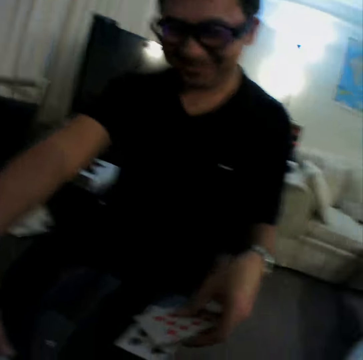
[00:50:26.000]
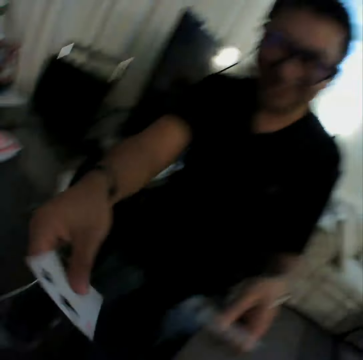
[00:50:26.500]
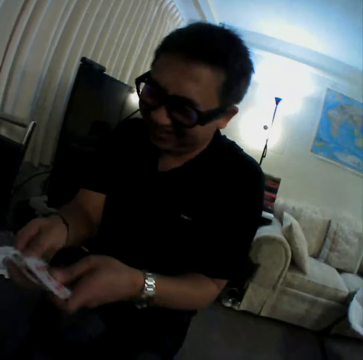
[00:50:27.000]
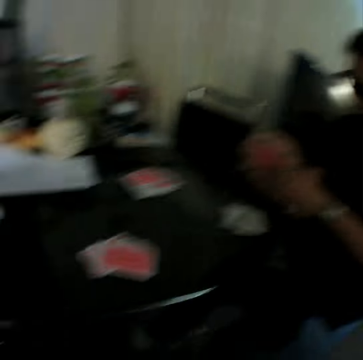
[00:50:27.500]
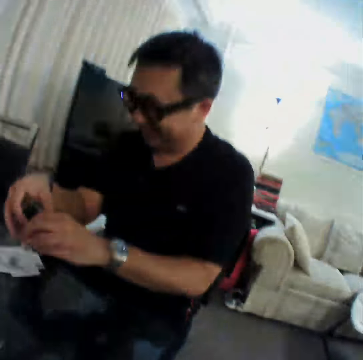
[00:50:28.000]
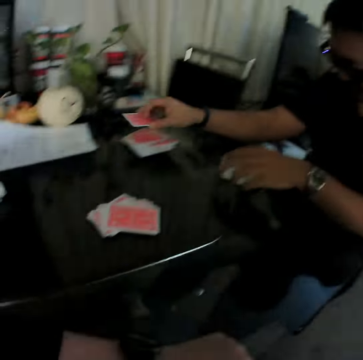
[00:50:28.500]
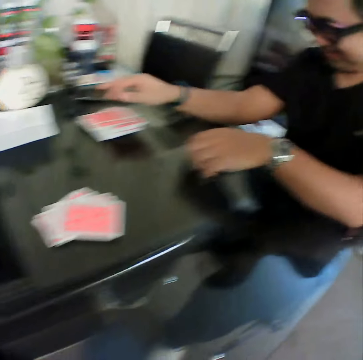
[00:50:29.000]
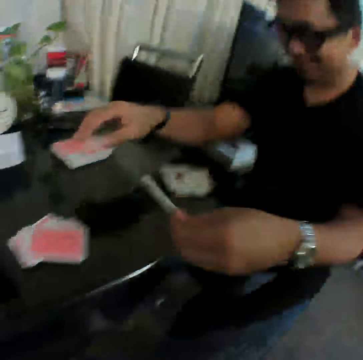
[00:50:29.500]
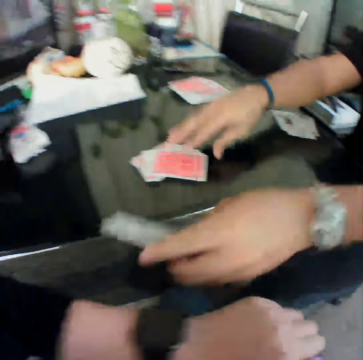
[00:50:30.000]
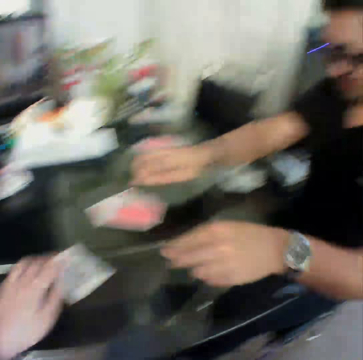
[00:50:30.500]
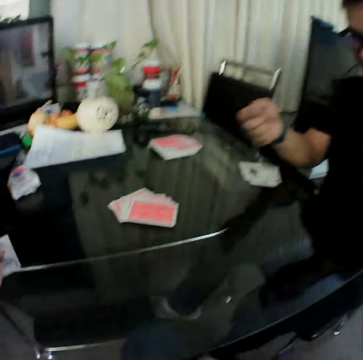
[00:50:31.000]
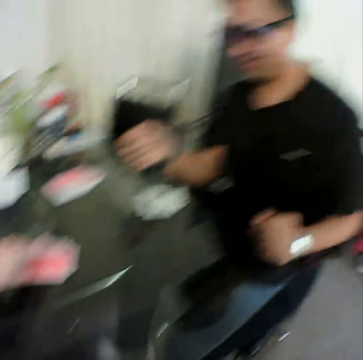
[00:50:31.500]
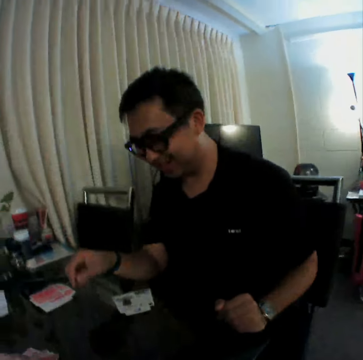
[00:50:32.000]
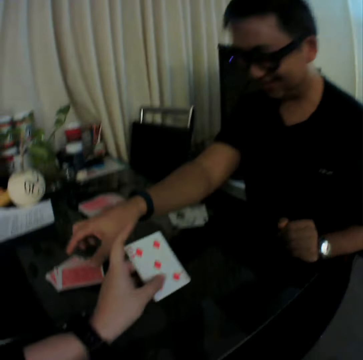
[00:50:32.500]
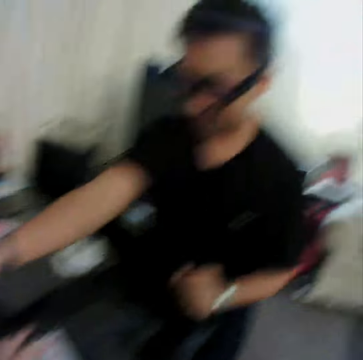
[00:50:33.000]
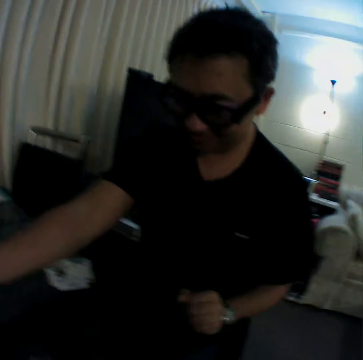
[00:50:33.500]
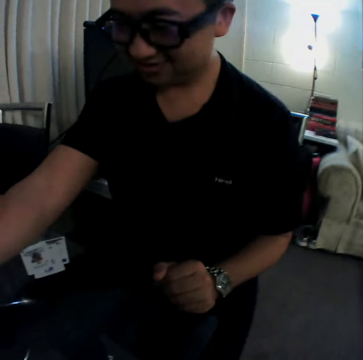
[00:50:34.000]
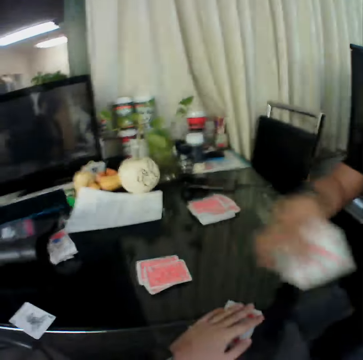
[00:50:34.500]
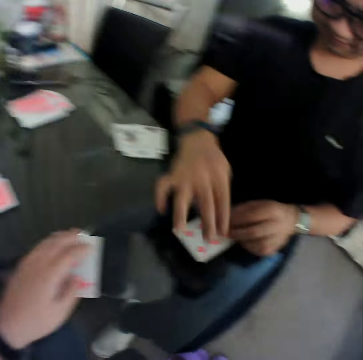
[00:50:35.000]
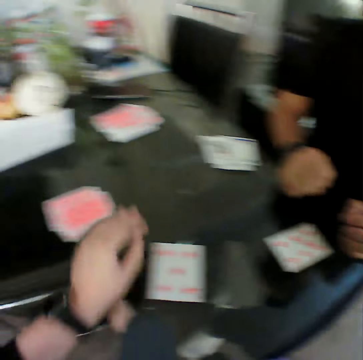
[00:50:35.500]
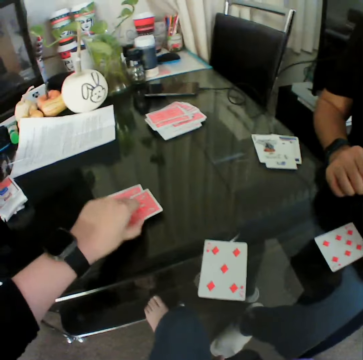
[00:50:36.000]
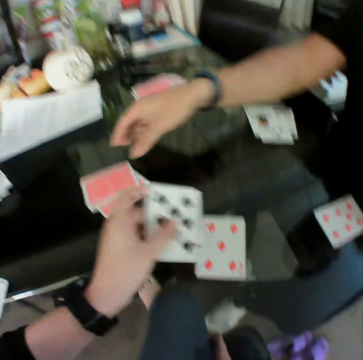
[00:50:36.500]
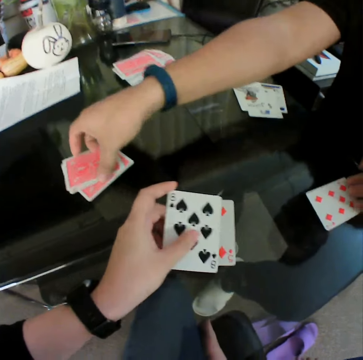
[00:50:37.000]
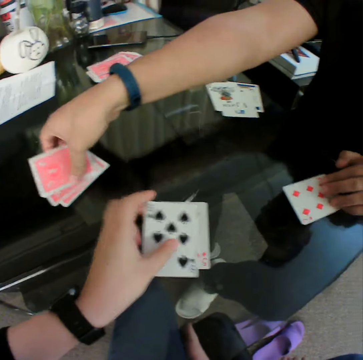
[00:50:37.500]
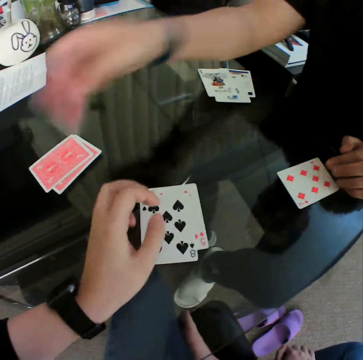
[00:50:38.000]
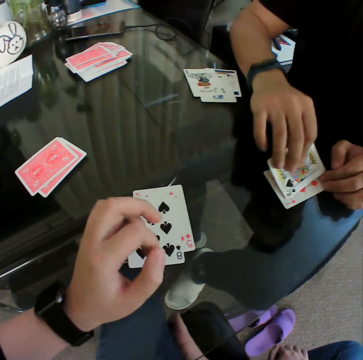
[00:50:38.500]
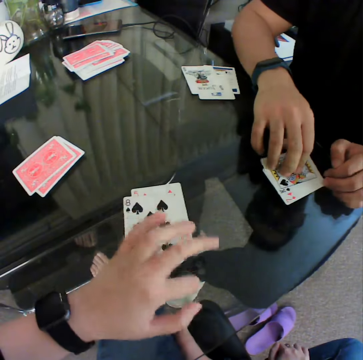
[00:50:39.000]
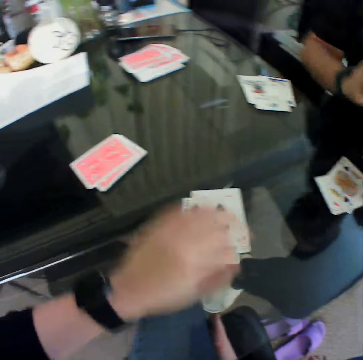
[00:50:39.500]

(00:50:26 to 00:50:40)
A man gathers the cards on the table with his hands. He holds the cards with both hands. He aligns the cards. He holds the cards with both hands. He places the card in his right hand on the table. He picks a card from the table with his left hand. He places the card in his left hand on the table. He places his right hand on the deck of cards on the table. The camera wearer moves the cards on the table with his left hand. He picks a card from the deck of cards from the table with his left hand. He checks the card. He places the card in his left hand on a table. The man picks a card from the deck of cards from the table with his right hand. He places the card in his right hand on the table. The camera wearer holds a card. He picks a card from the deck of cards from the table with his left hand. He checks the card. He places the card in his left hand on the table. The man picks a card from the deck of cards from the table with his right hand. He places the card in his right hand on the table.

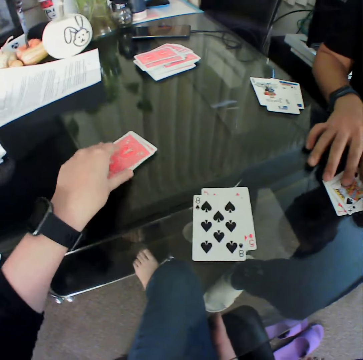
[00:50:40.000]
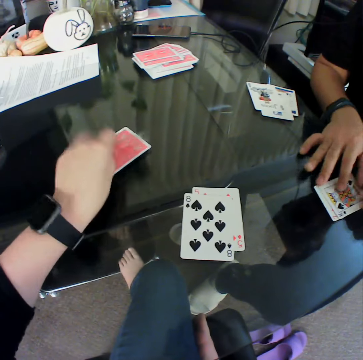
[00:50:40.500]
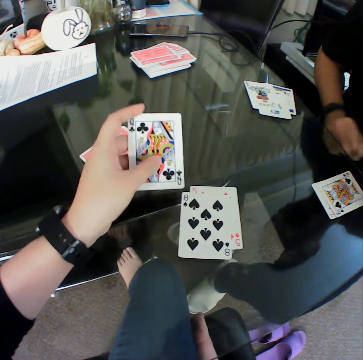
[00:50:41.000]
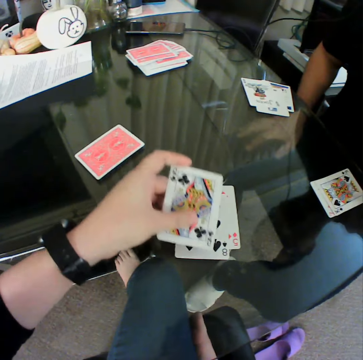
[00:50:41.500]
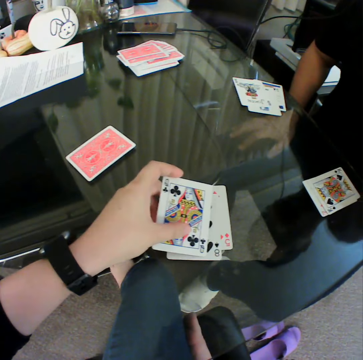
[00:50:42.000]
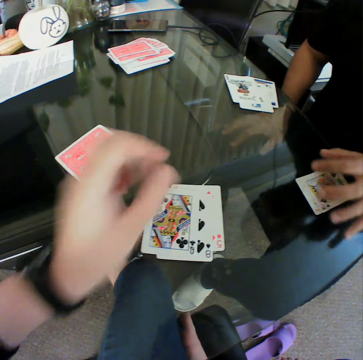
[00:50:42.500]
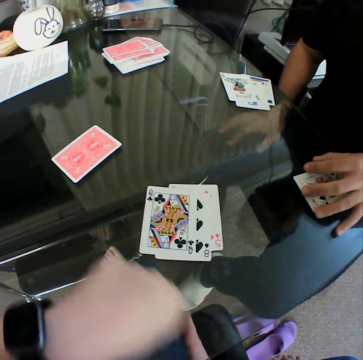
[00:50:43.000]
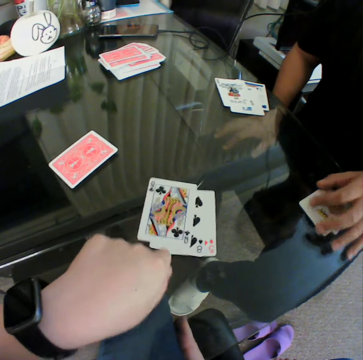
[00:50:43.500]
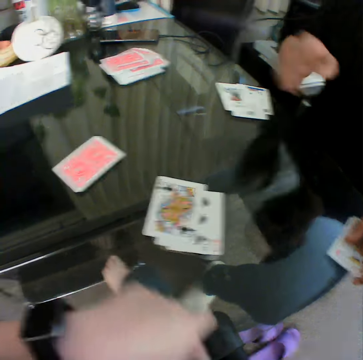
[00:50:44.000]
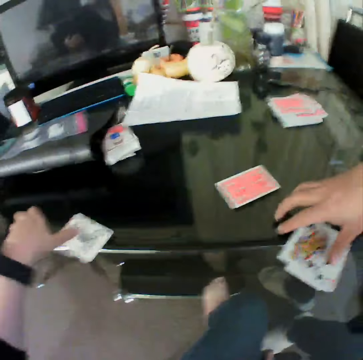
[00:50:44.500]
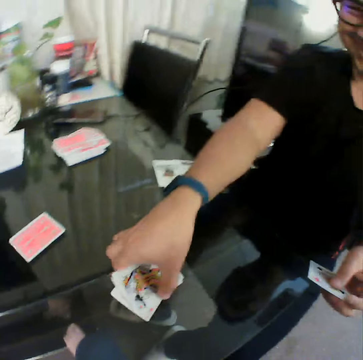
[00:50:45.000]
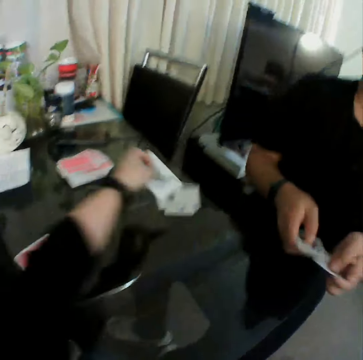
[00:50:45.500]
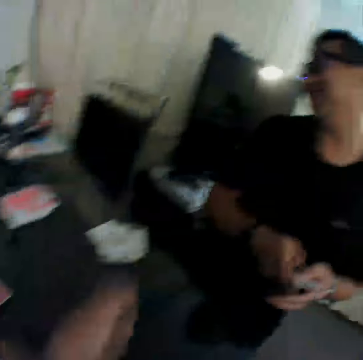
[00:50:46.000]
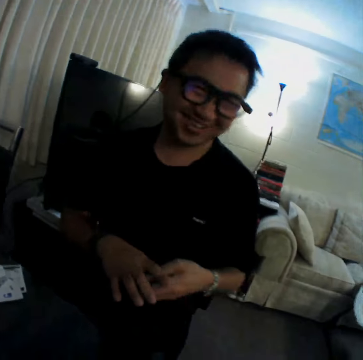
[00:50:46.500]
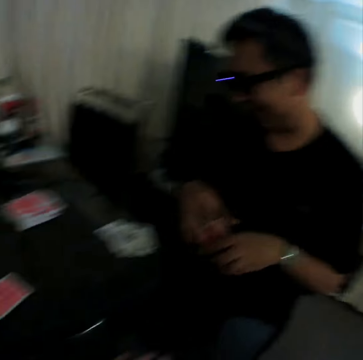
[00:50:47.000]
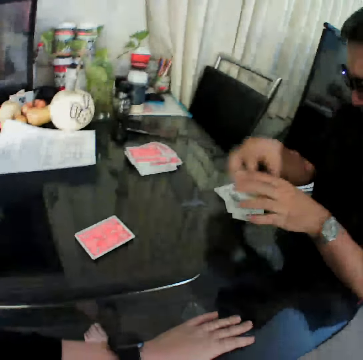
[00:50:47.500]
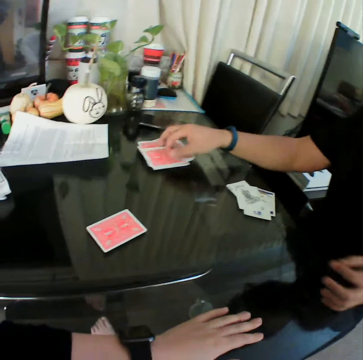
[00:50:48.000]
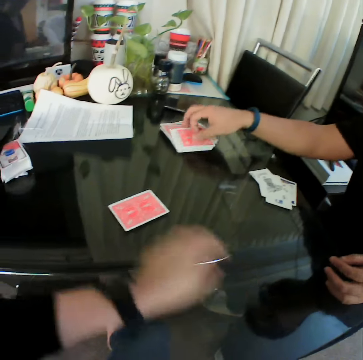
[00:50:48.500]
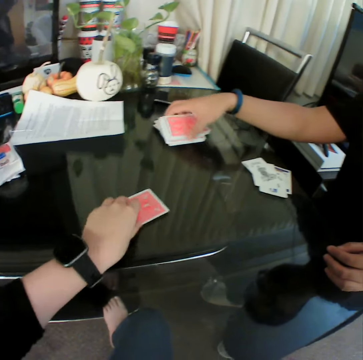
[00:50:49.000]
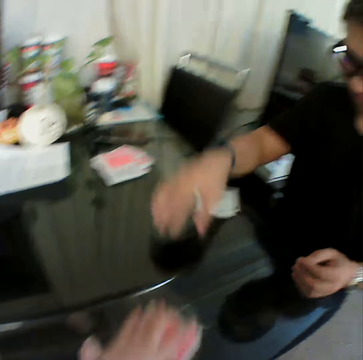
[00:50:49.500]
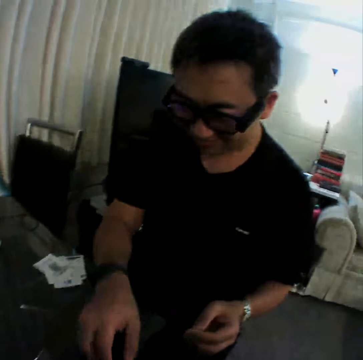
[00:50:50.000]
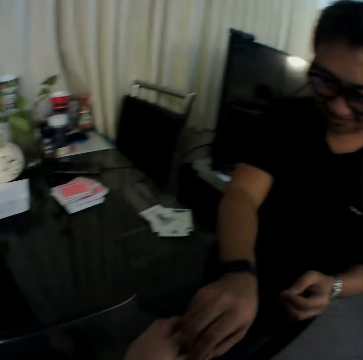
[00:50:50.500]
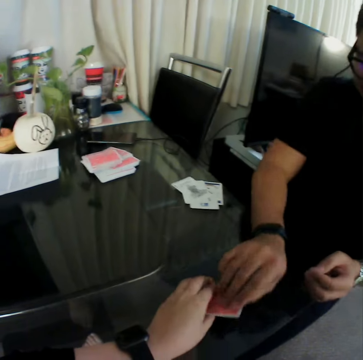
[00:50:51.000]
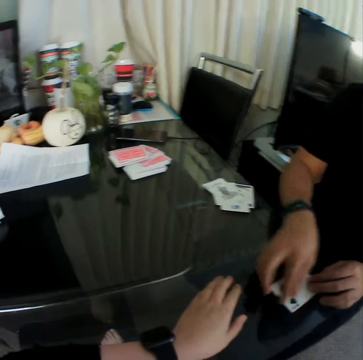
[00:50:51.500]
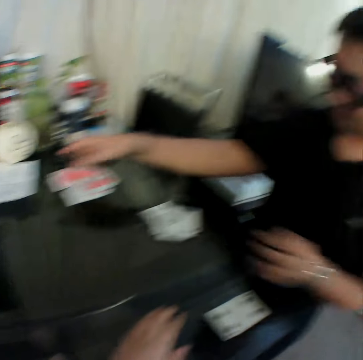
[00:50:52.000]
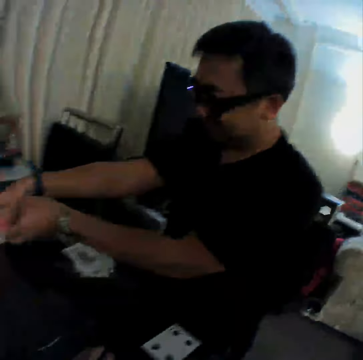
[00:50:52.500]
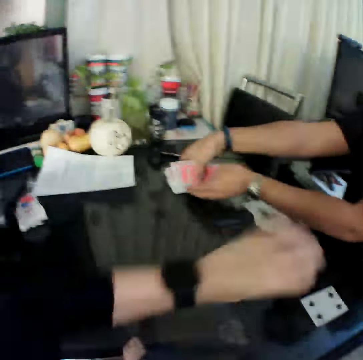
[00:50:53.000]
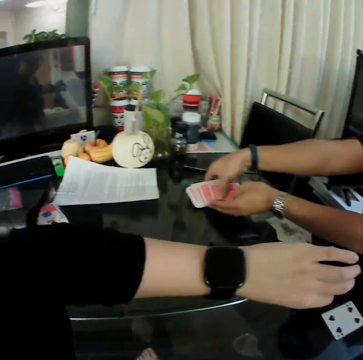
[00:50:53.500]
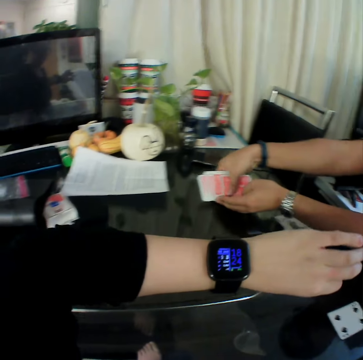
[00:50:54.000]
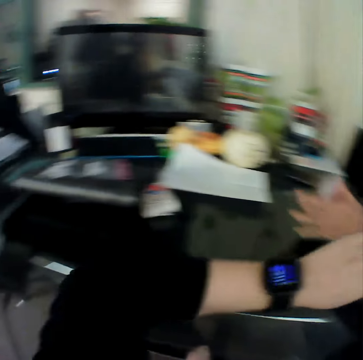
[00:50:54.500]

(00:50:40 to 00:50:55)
The camera wearer picks a card from a deck of cards from the table with his left hand. He checks the card. He places the card in his left hand on a table. A man gathers the cards on the table with his hands. He puts the card aside. The camera wearer pushes the cards and taps the cards on the table with his left hand. The man picks up cards. The camera wearer places the card in his left hand on the table. The man holds the cards with both hands. He passes the cards in his left hand to his right hand. He places the card in his right hand on the table. The camera wearer picks a card from the table with his left hand. He passes the card in his left hand to the man. The man picks up a card. He places the card in his right hand on the table. He picks up a deck of cards on the table with his hands. The camera wearer checks his watch.

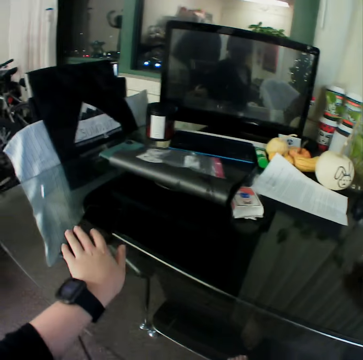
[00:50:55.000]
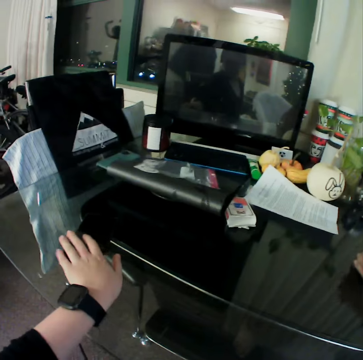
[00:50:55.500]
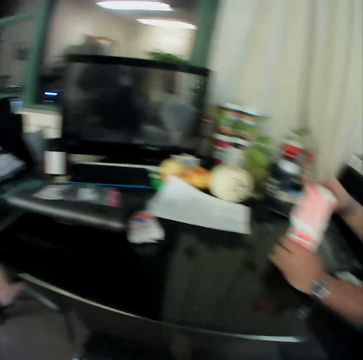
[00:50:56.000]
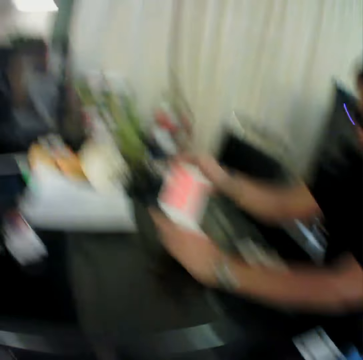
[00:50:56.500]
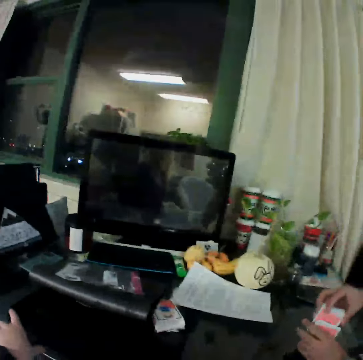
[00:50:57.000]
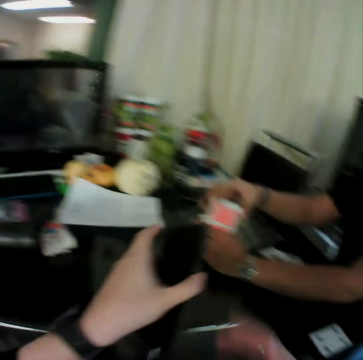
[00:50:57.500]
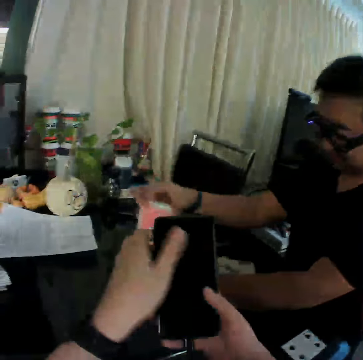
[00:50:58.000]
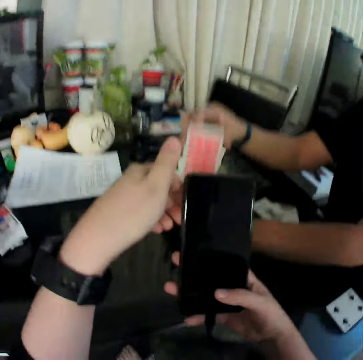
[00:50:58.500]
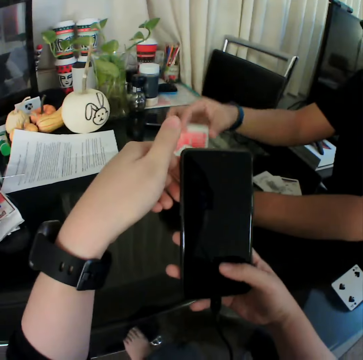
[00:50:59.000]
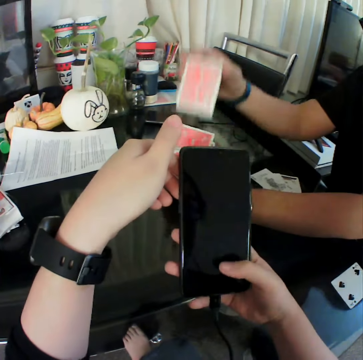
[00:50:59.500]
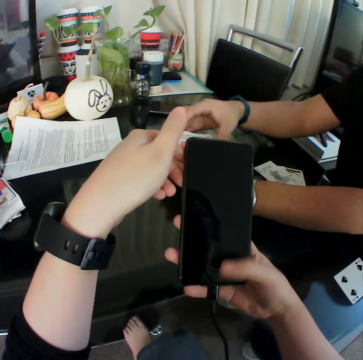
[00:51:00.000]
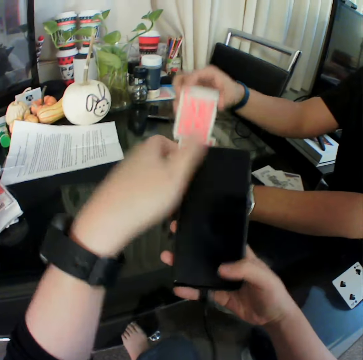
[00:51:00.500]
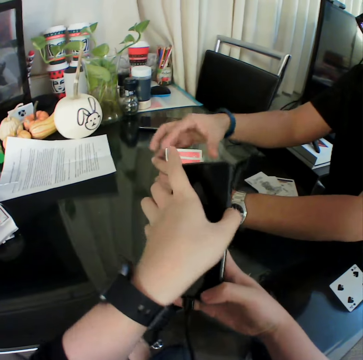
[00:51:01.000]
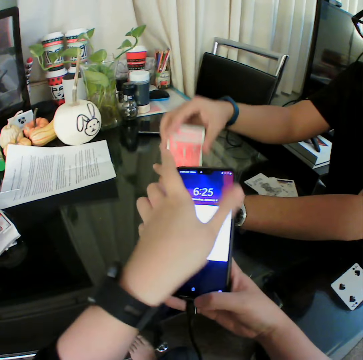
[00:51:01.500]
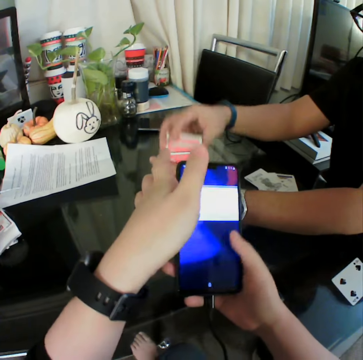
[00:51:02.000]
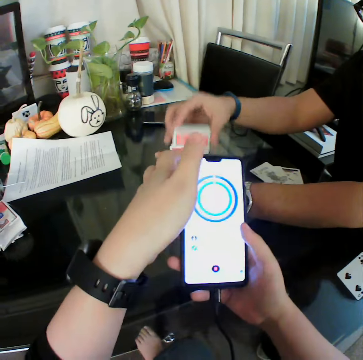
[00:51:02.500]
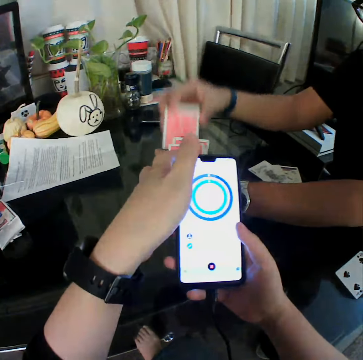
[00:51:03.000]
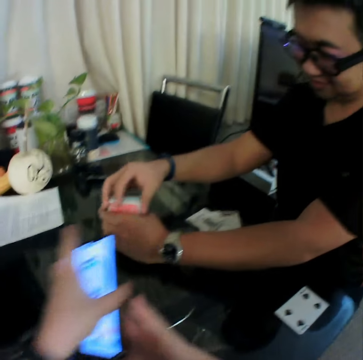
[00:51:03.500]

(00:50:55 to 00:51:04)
The camera wearer taps the phone on the table with his left hand. He holds the phone. A man shuffles the cards in his hands. The camera wearer picks up the phone on the table with his left hand. He holds the phone with both hands. He operates the phone in his right hand. He presses the phone with his finger. He holds the phone with both hands. He scrolls the phone with his finger.
